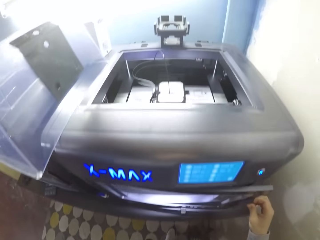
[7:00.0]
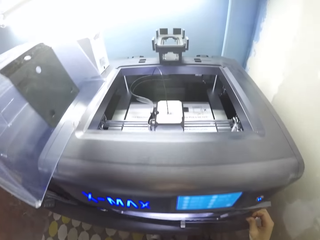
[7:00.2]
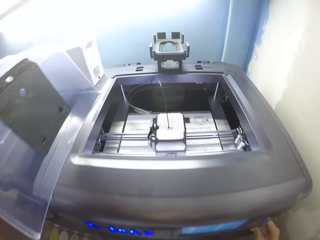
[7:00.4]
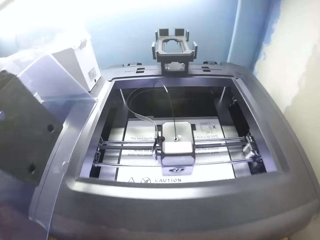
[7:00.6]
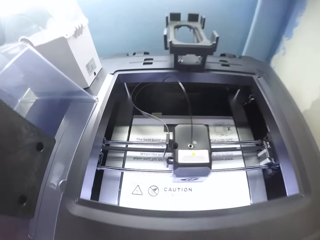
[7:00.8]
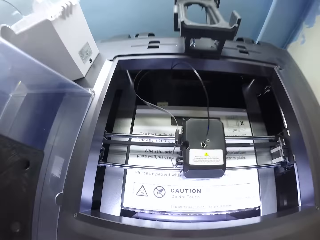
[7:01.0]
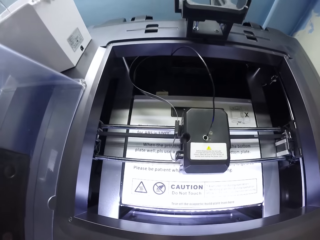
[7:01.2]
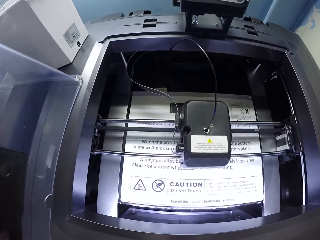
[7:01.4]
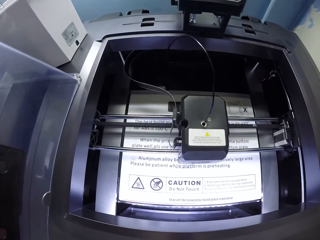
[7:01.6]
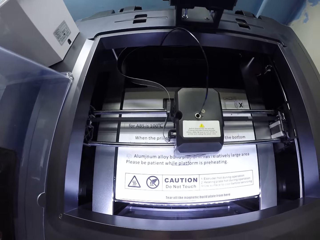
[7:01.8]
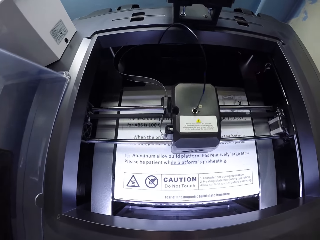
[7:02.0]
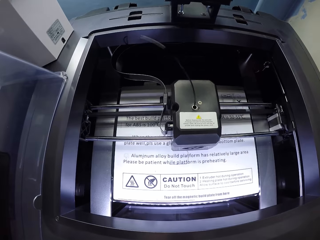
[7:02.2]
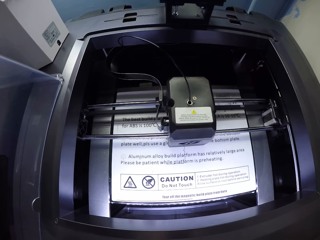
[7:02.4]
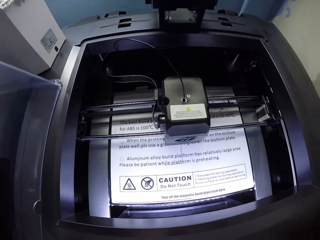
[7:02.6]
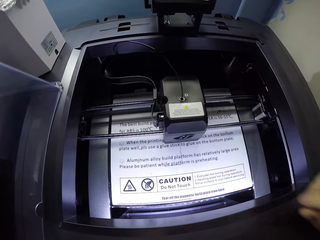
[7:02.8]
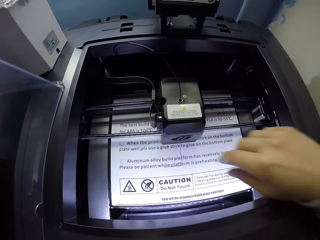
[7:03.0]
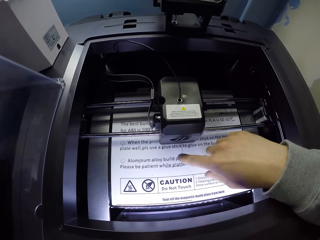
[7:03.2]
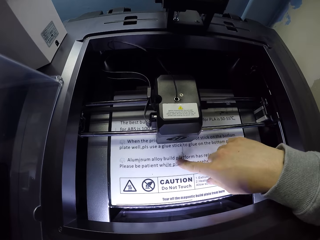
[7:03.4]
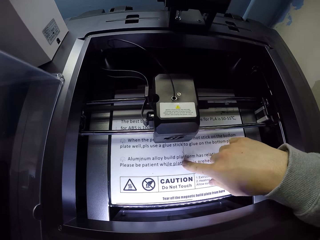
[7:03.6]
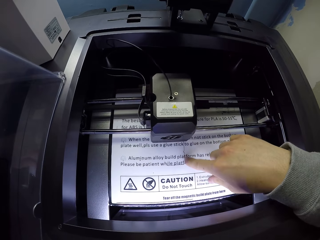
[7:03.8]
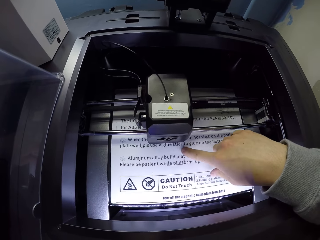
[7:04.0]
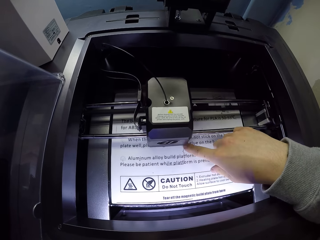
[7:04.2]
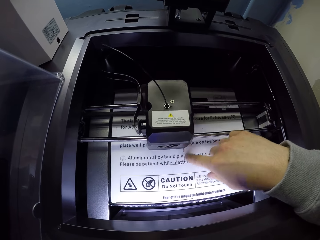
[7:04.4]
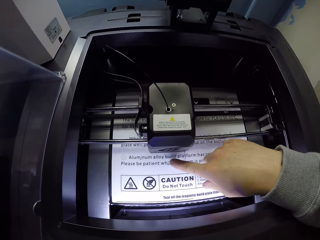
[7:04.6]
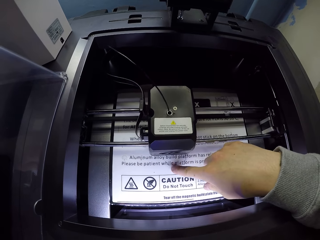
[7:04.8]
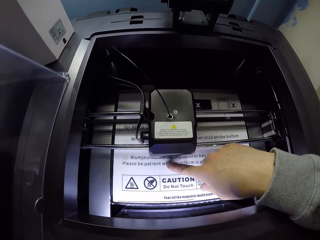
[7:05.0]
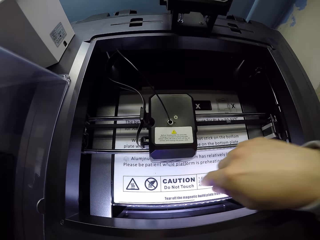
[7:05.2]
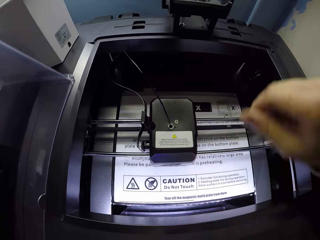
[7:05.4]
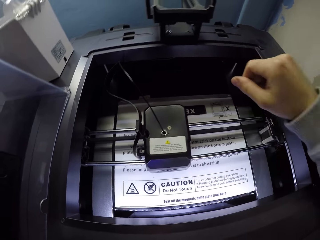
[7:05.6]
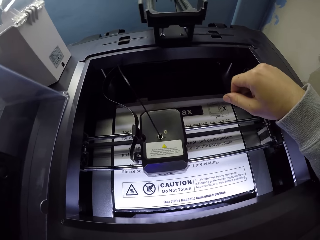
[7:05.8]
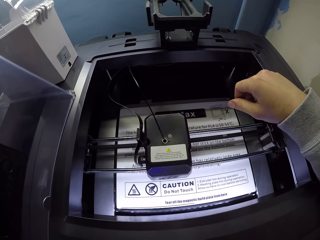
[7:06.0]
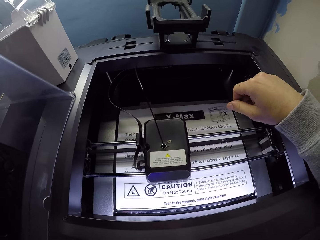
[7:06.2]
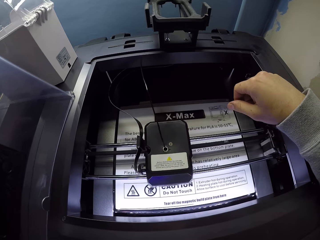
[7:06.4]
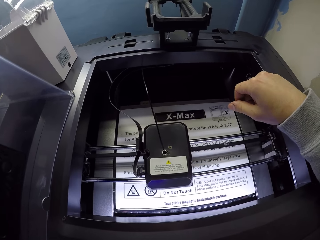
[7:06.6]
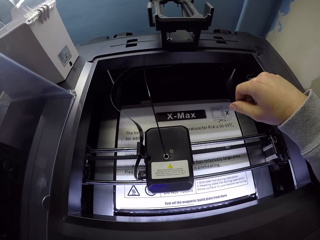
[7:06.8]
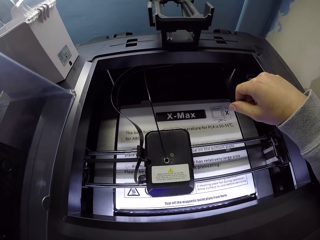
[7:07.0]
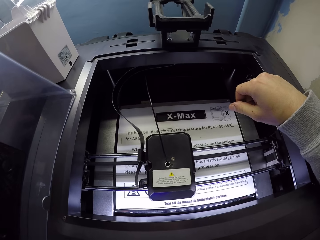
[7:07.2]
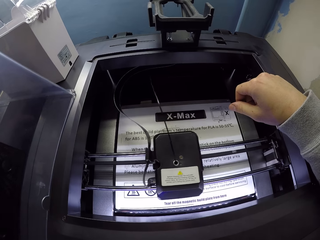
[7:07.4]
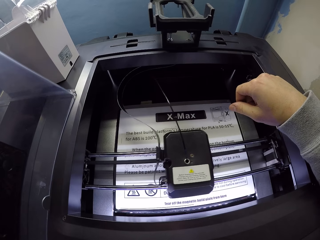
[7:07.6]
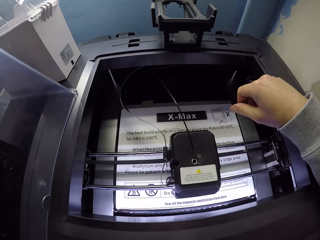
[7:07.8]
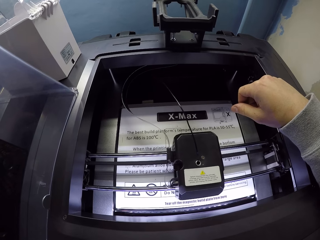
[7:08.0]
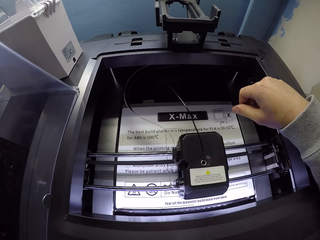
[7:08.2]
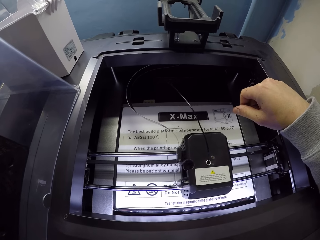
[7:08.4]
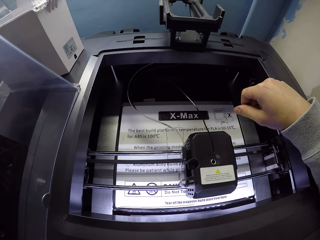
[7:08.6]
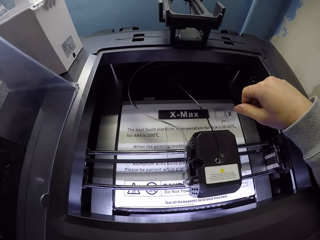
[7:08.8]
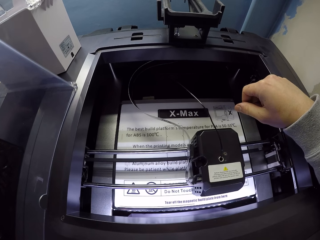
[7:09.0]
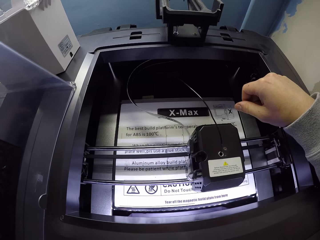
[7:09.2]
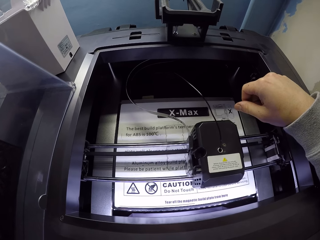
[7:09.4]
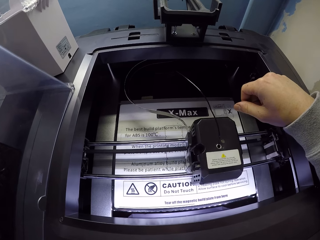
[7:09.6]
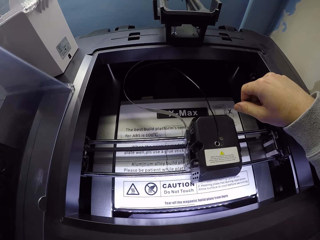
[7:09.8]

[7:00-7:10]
The camera wearer closes the printing machine door with his right hand. He stares at the printer. He touches the printing machine or manual with his right index finger. He rests his hand on the printer.

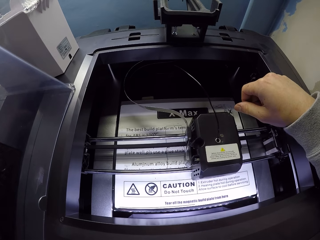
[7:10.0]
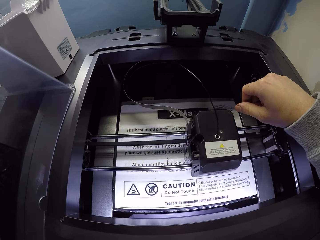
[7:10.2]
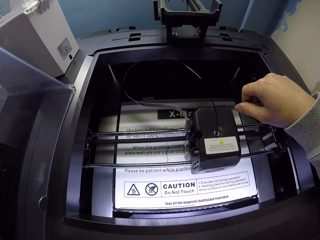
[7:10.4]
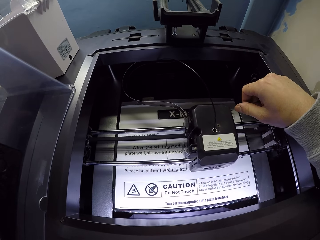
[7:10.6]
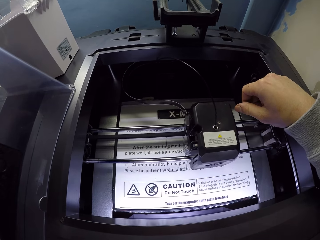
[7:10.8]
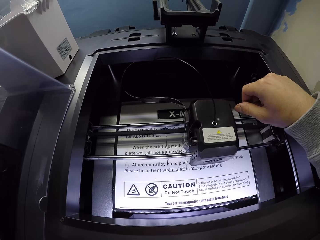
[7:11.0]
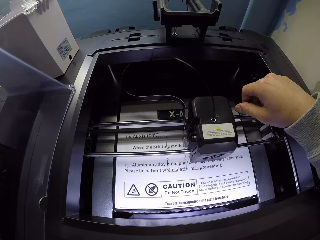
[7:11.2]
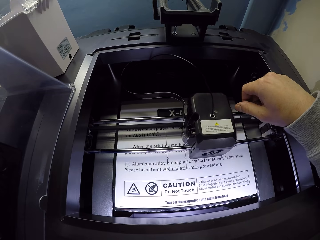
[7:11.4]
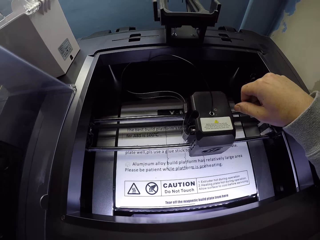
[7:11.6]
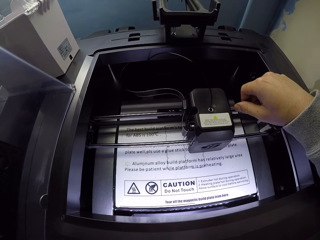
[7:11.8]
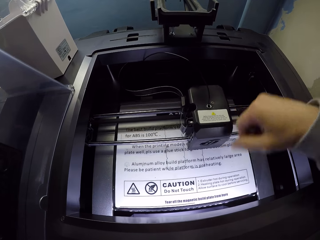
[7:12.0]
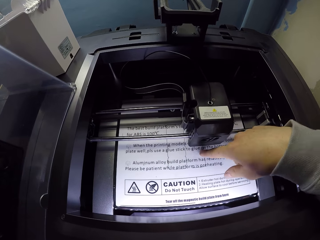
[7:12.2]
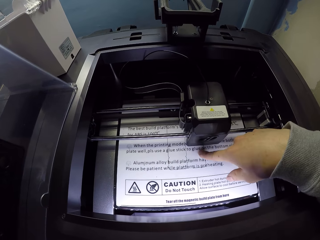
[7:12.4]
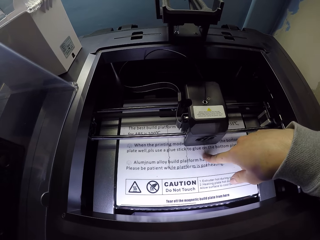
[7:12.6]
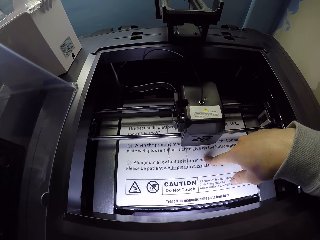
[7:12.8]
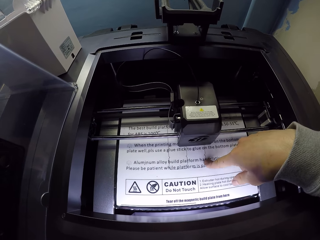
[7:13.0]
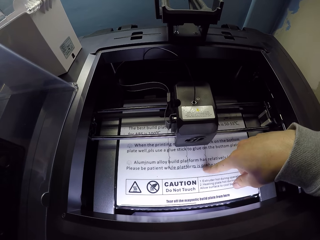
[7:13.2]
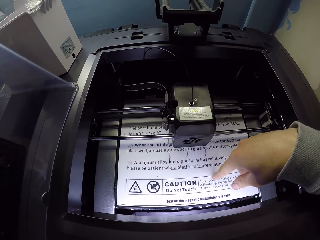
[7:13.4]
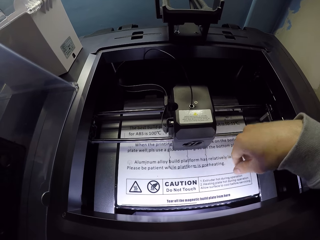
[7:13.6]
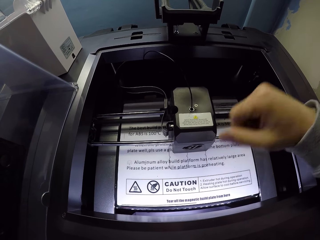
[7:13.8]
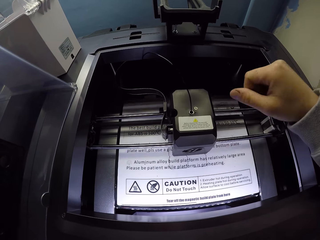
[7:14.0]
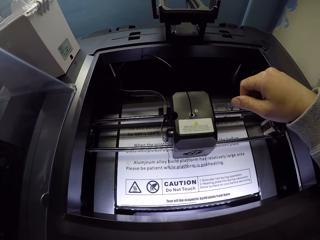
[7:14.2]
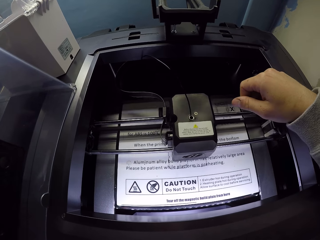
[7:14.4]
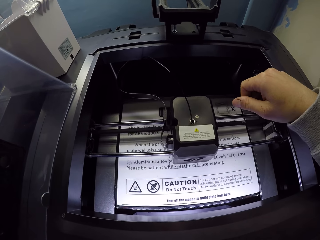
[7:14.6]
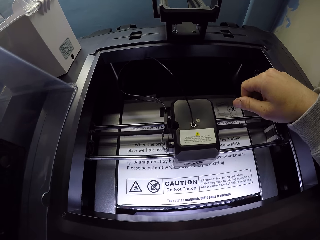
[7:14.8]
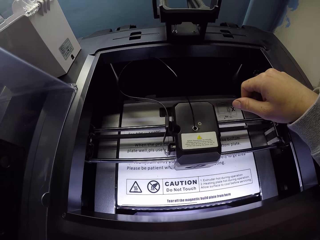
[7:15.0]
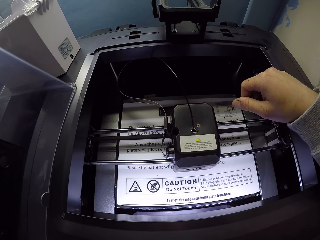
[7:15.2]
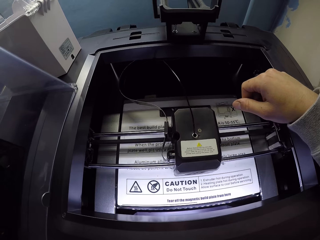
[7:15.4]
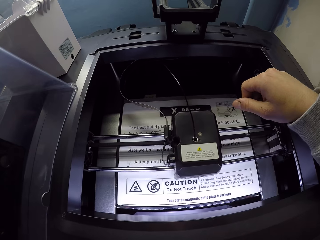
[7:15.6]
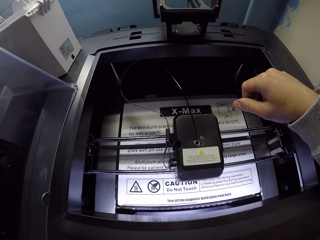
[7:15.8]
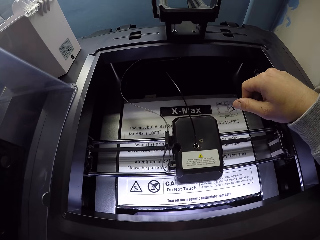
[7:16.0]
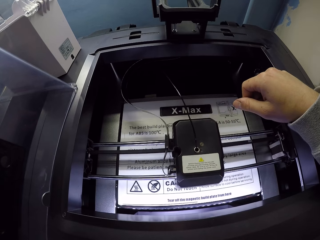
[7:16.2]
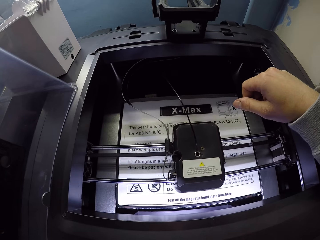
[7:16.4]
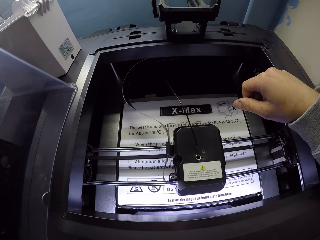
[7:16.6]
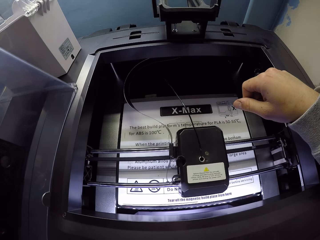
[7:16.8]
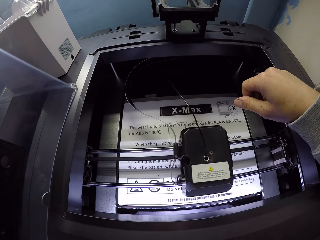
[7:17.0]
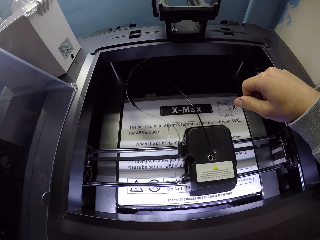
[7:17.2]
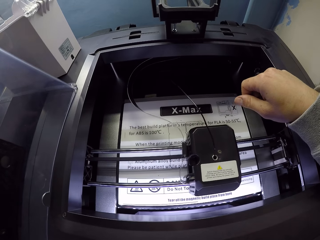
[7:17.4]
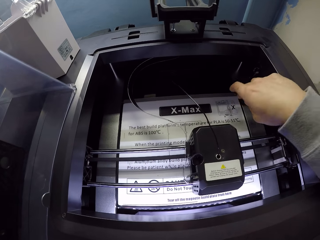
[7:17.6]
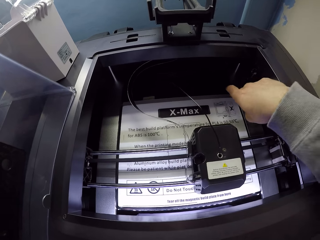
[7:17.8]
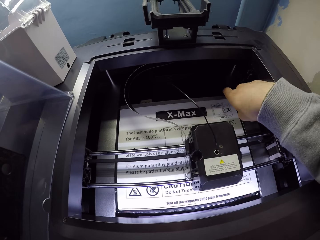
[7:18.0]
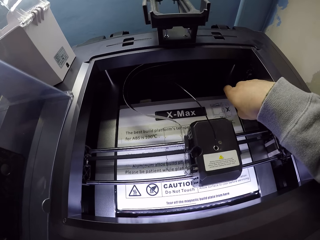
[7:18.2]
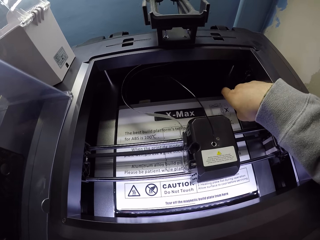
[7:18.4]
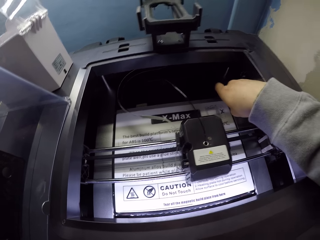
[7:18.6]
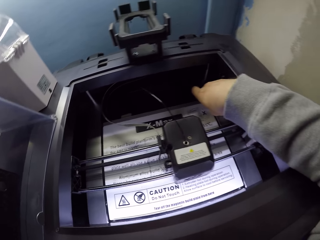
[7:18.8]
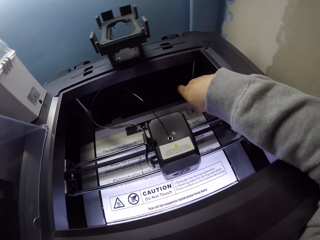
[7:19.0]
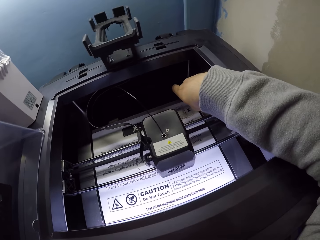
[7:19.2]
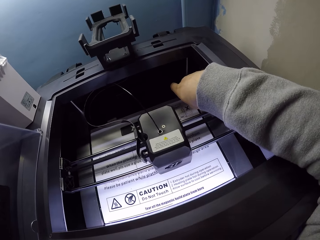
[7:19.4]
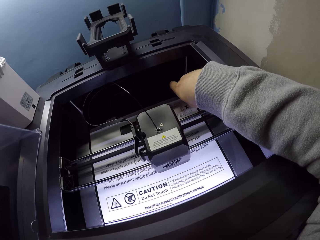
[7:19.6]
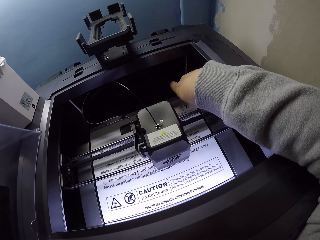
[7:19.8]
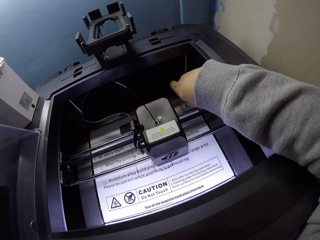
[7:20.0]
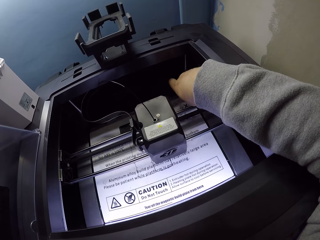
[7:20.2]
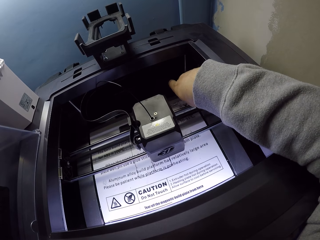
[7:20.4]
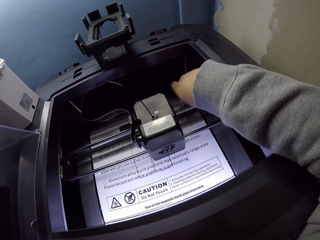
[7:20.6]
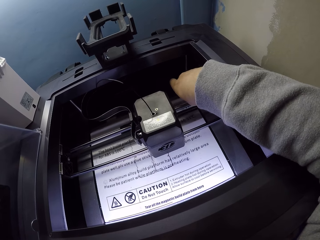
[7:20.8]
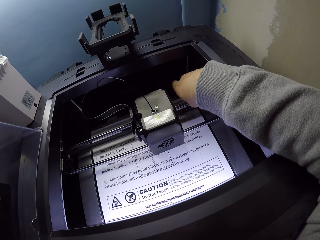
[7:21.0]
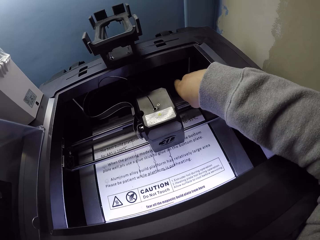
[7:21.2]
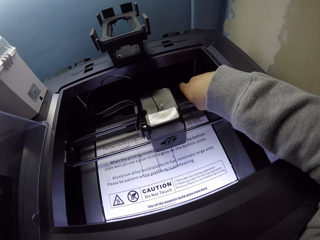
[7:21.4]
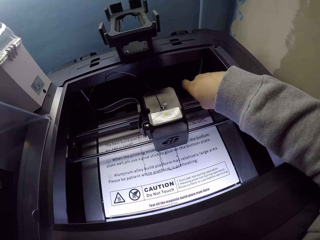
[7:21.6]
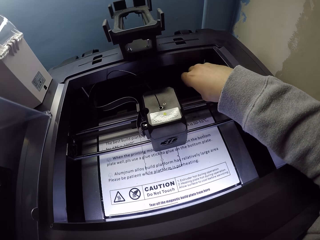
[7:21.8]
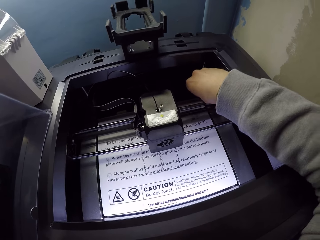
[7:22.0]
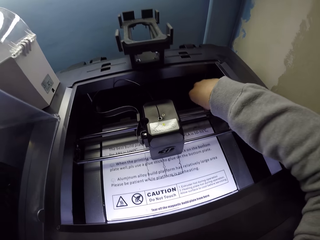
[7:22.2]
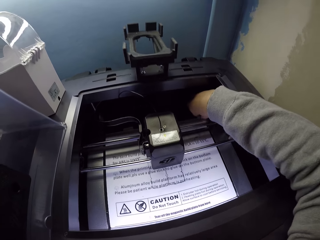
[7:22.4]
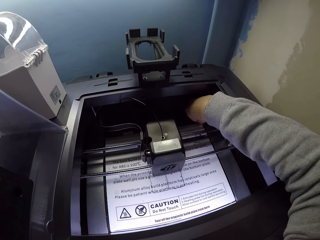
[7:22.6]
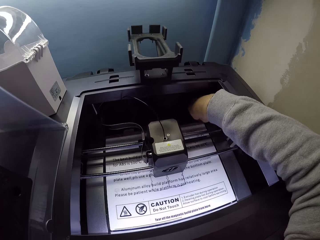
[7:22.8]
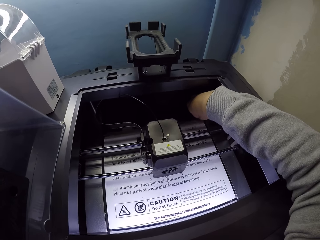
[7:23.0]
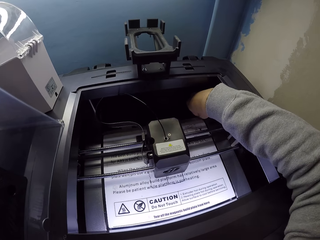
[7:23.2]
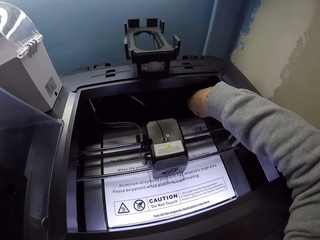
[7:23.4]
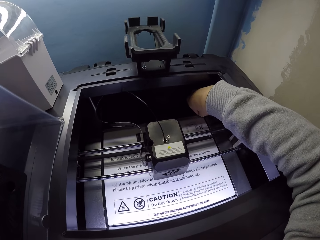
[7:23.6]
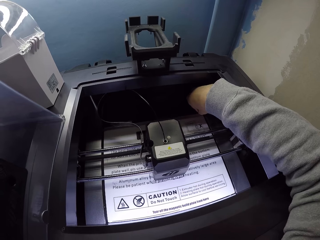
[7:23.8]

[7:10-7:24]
The camera wearer touches the printing machine or manual with his right index finger. He rests his hand on the printer. He points at the printer. He touches the printing machine with his right index finger. He moves his hand into the printer, touches the manual.
